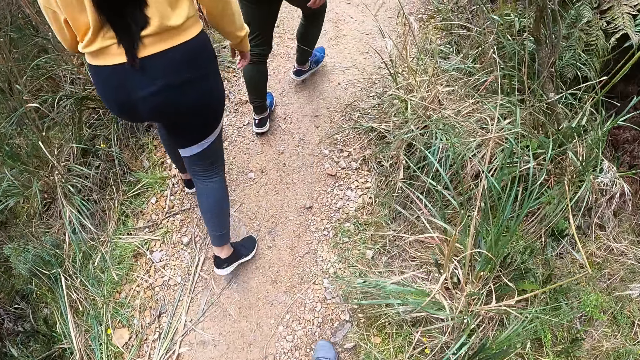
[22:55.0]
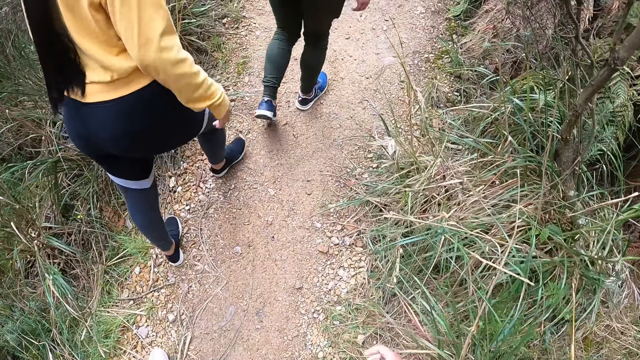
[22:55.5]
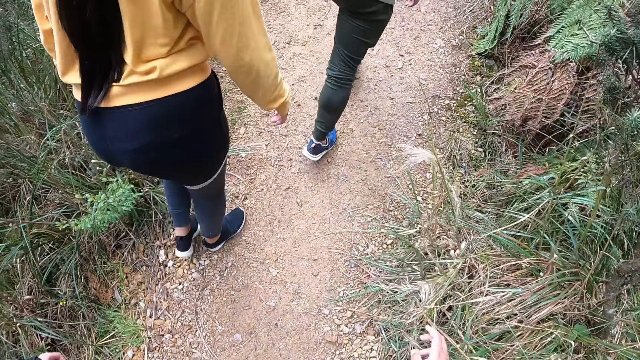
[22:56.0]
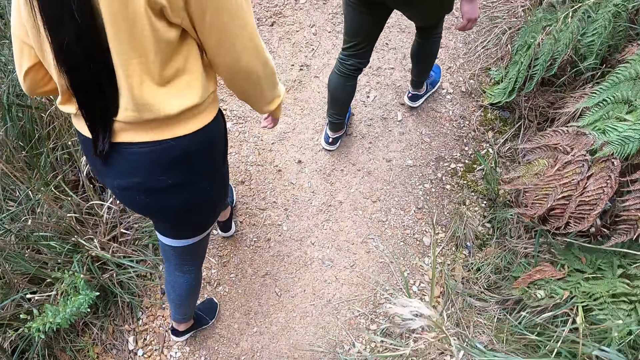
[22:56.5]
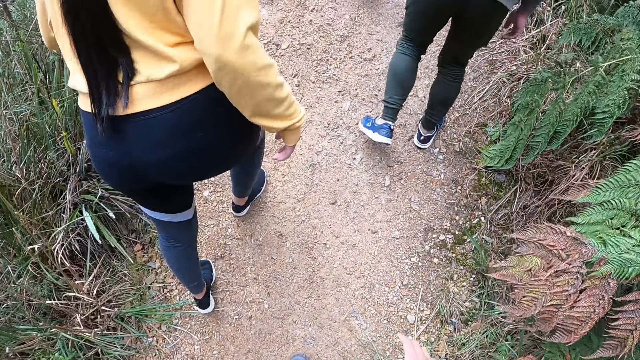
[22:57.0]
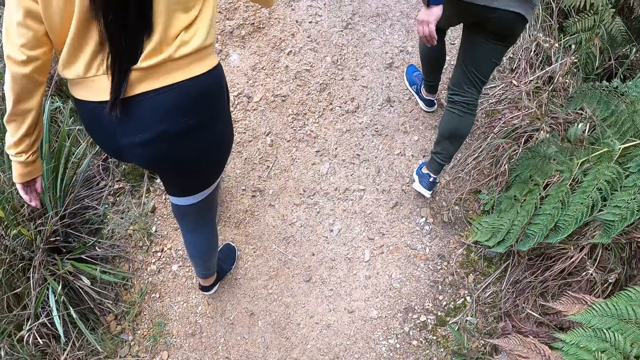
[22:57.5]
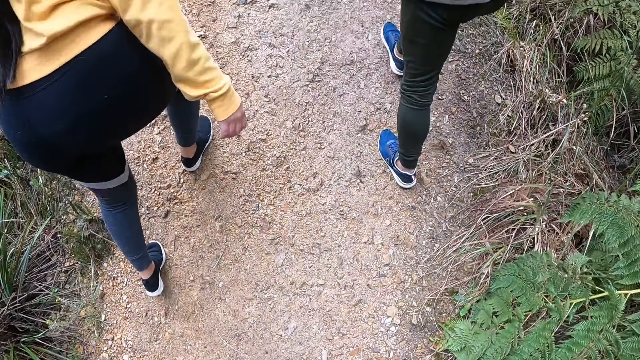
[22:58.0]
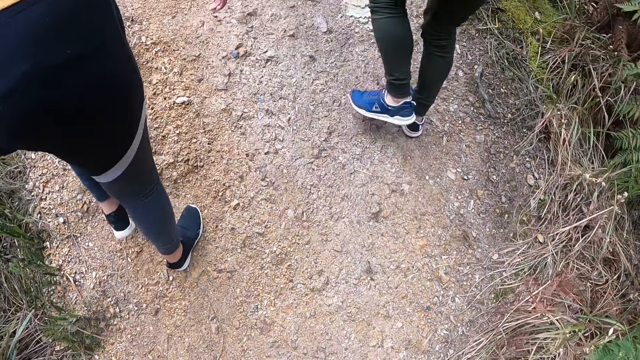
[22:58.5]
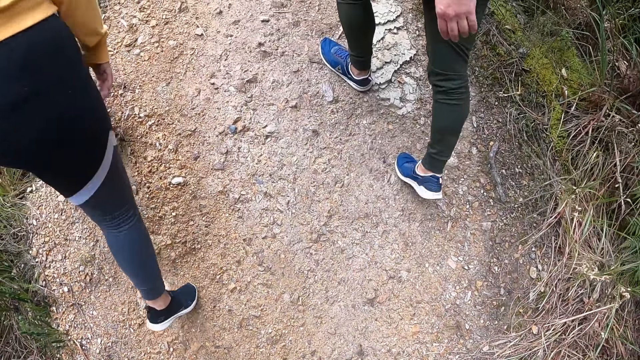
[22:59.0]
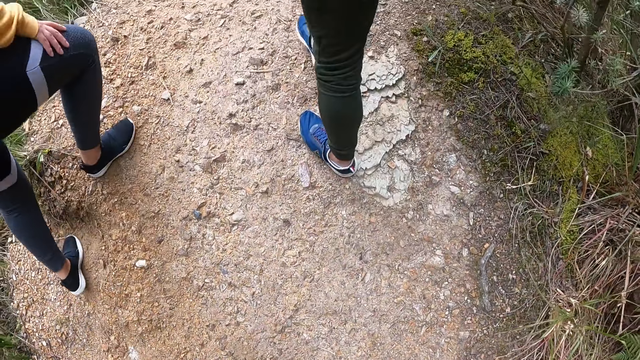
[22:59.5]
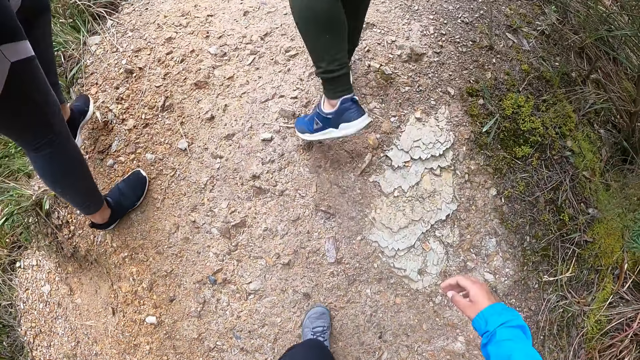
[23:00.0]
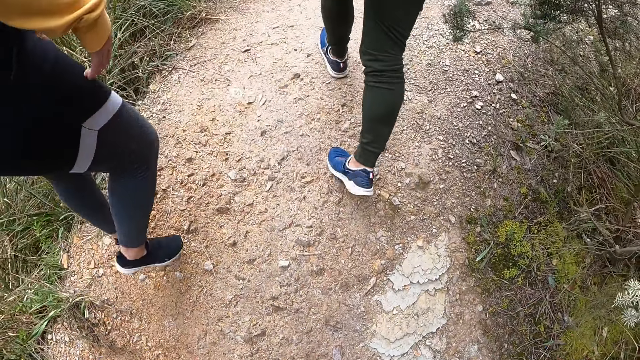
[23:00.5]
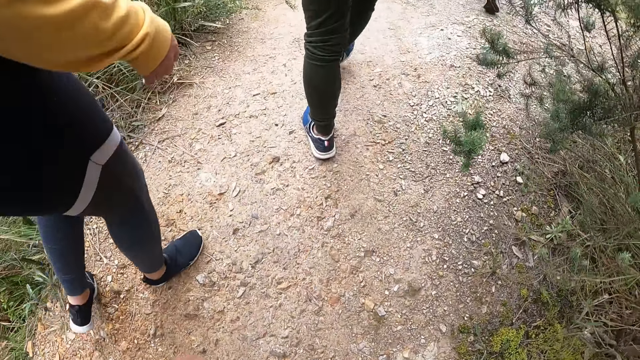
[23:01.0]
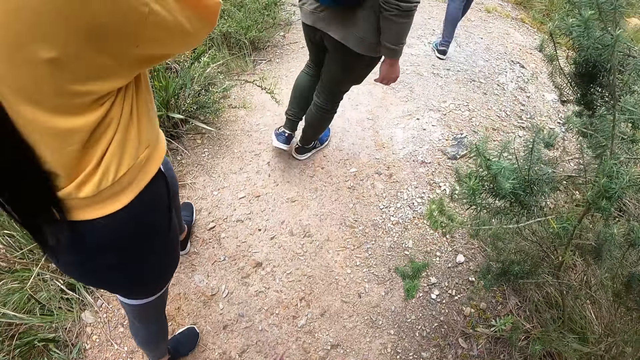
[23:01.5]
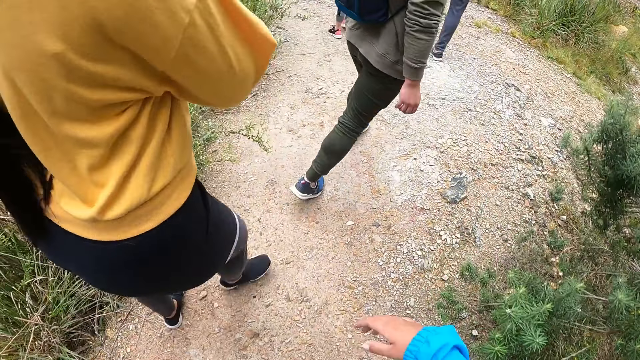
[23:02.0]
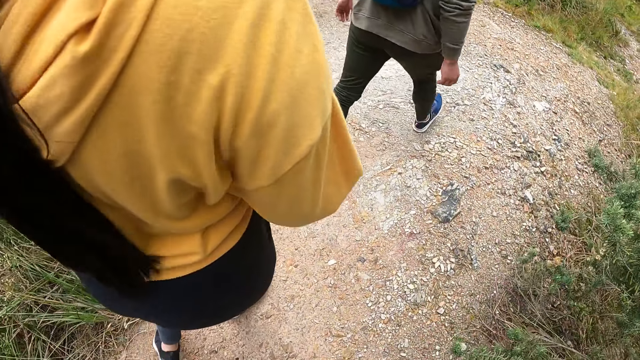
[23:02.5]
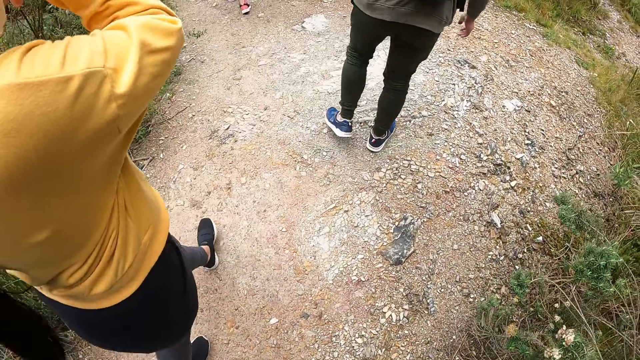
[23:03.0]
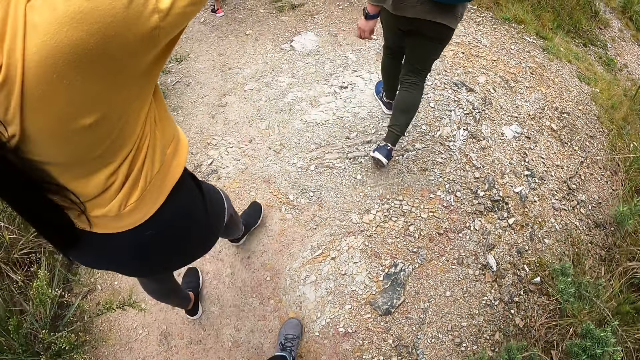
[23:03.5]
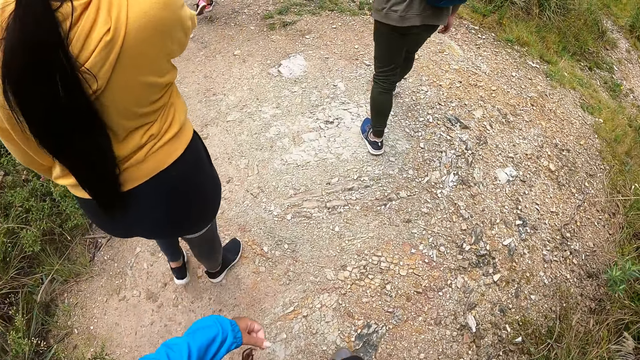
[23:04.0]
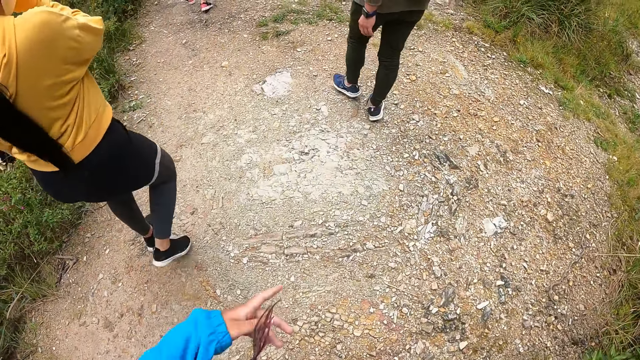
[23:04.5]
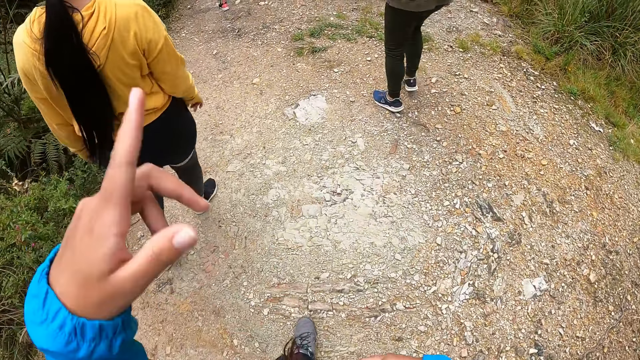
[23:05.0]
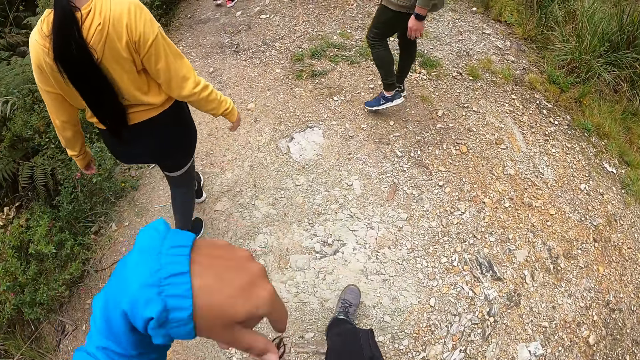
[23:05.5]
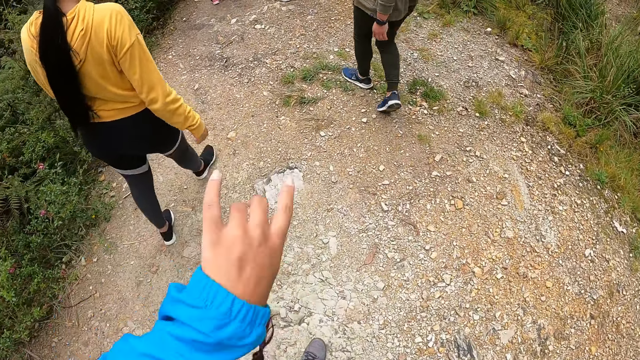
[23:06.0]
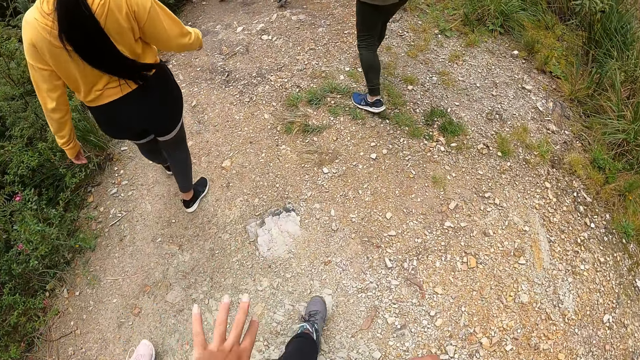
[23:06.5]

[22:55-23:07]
The camera wearer sways the right hand and walks around. They raise the right hand and walk around. They raise the right hand, raise the left hand and rotate the left hand. They interact with a woman, another woman and a man.

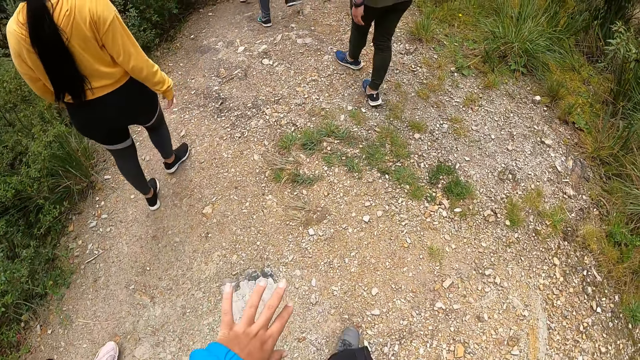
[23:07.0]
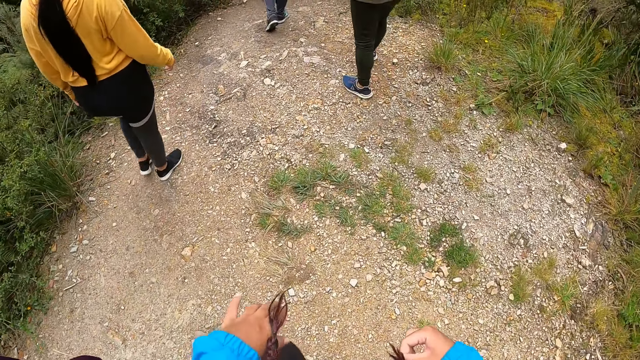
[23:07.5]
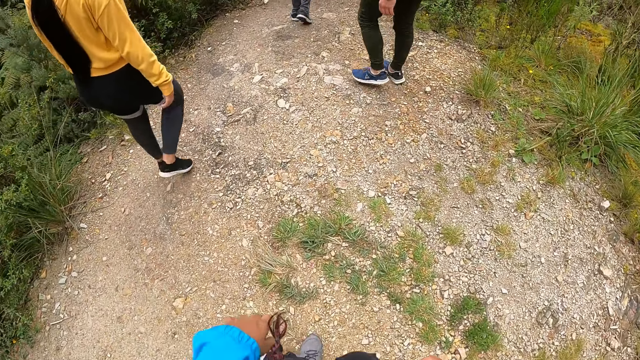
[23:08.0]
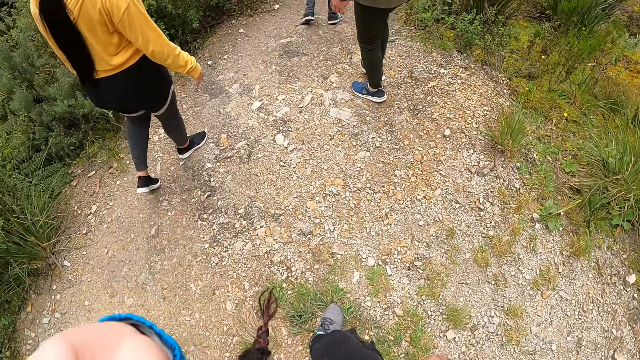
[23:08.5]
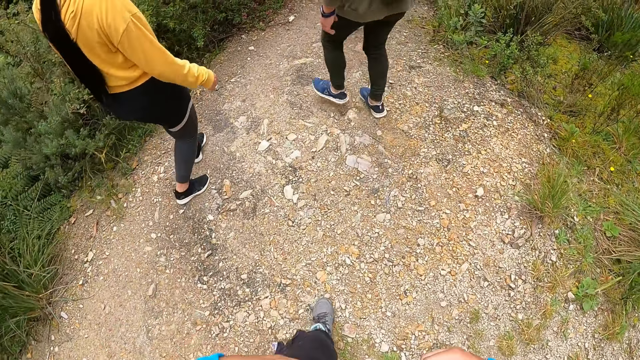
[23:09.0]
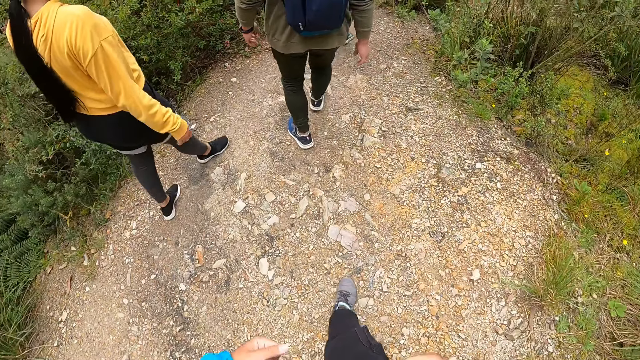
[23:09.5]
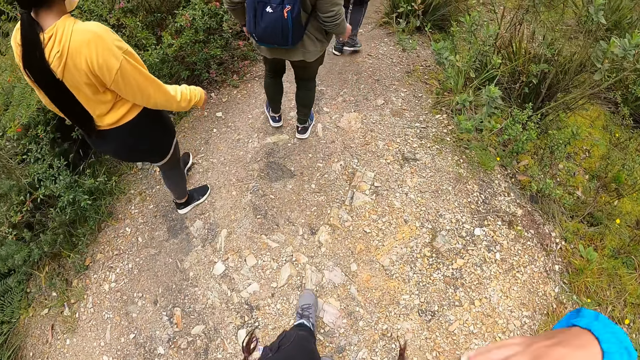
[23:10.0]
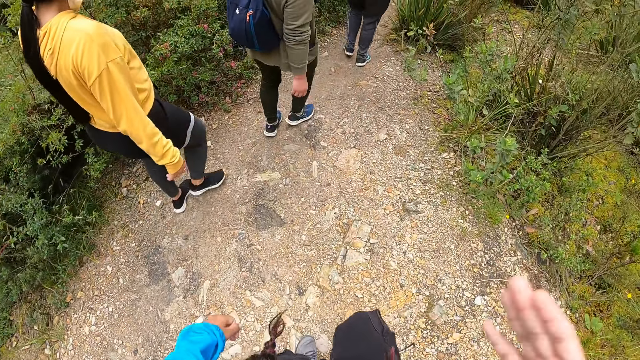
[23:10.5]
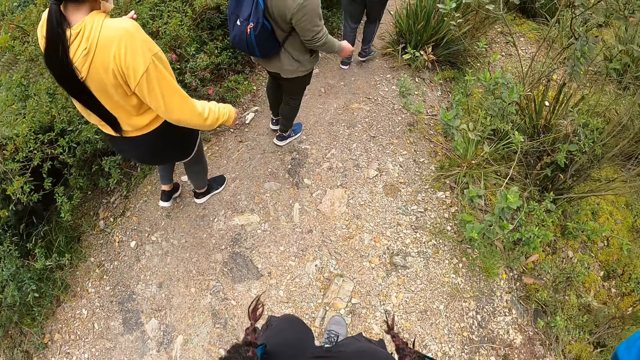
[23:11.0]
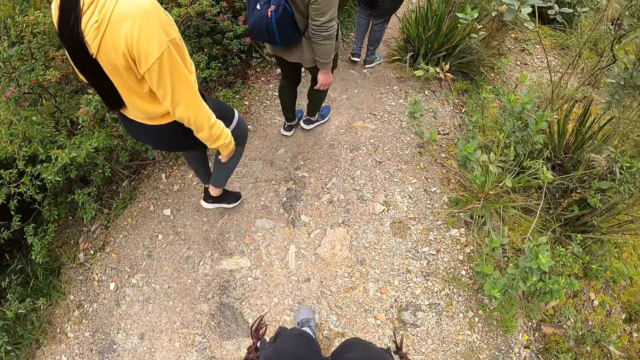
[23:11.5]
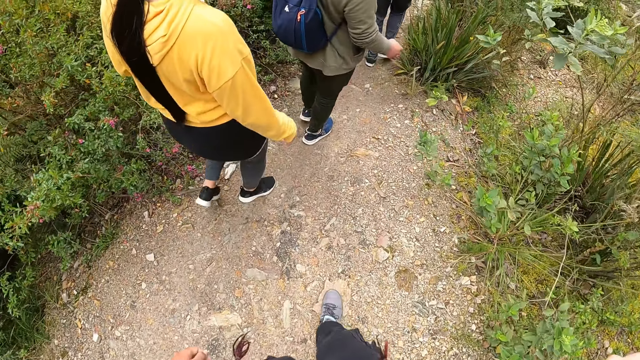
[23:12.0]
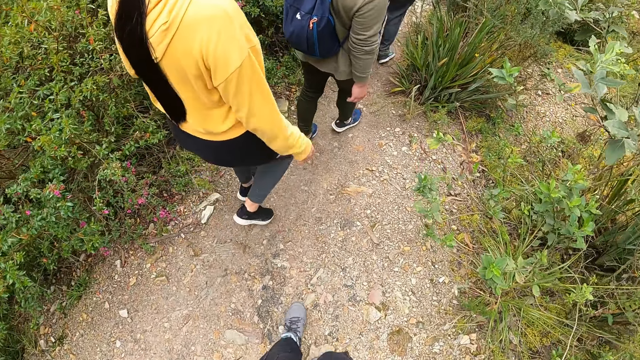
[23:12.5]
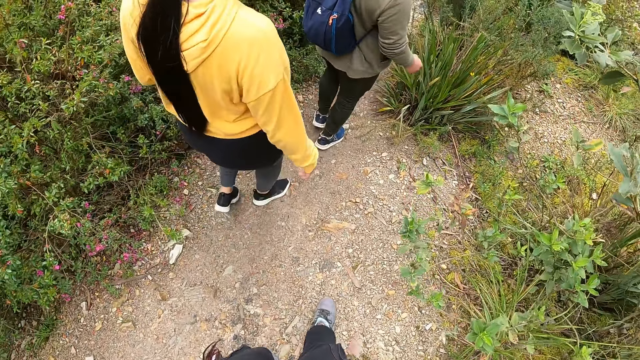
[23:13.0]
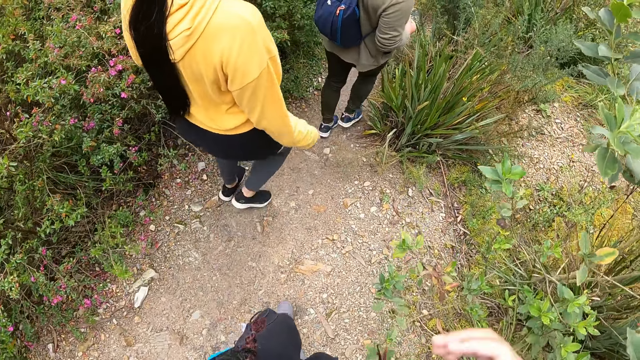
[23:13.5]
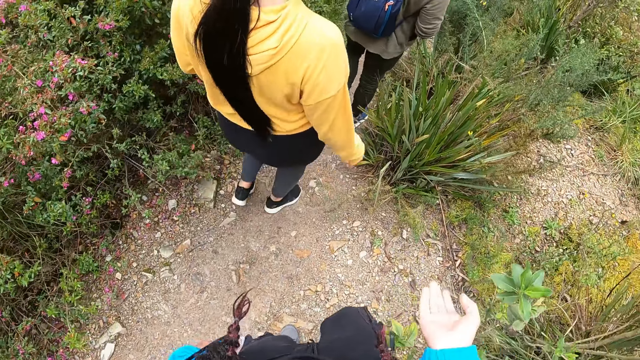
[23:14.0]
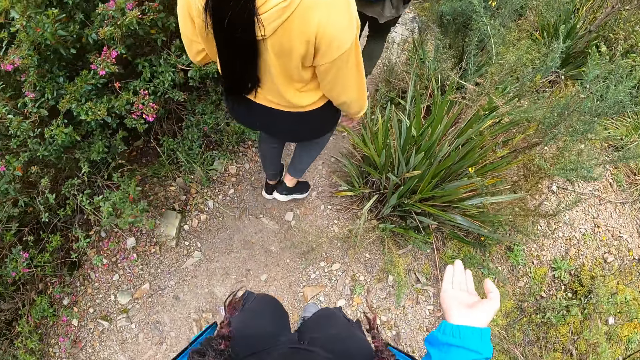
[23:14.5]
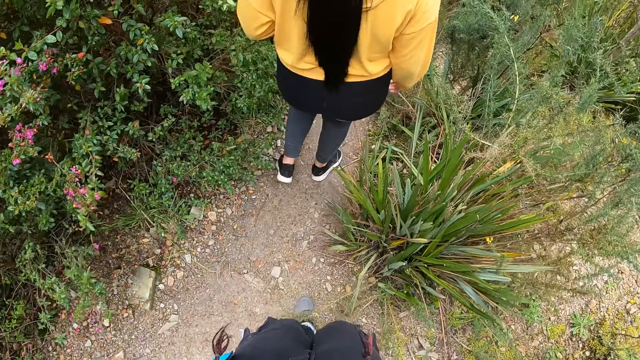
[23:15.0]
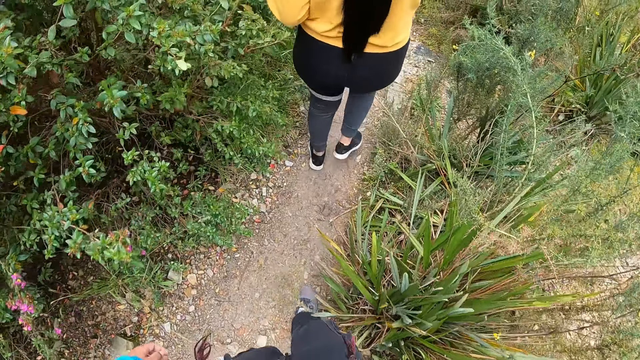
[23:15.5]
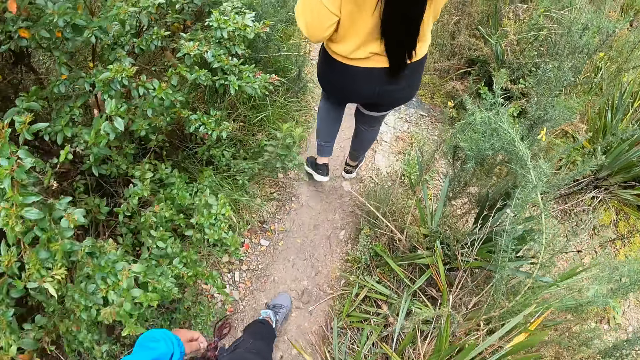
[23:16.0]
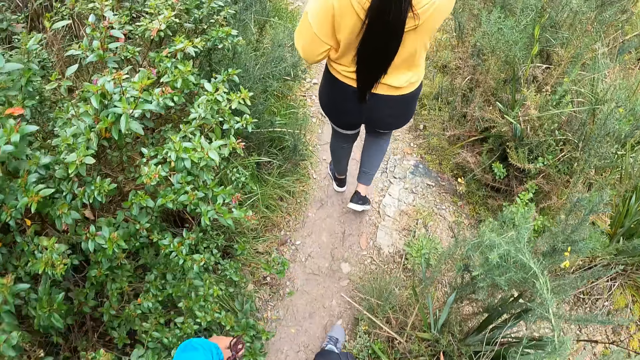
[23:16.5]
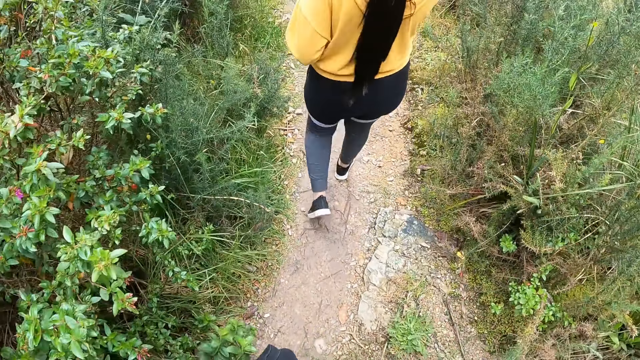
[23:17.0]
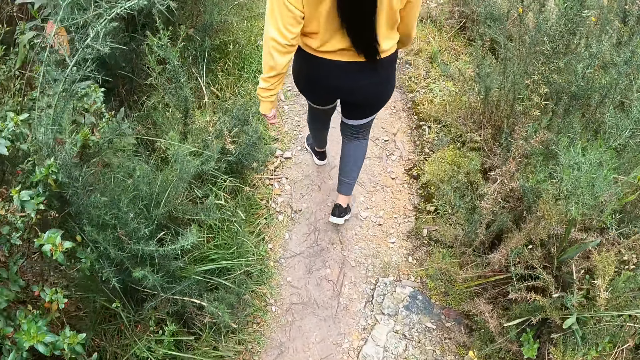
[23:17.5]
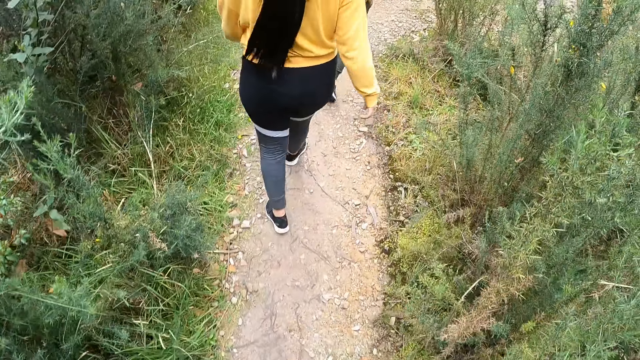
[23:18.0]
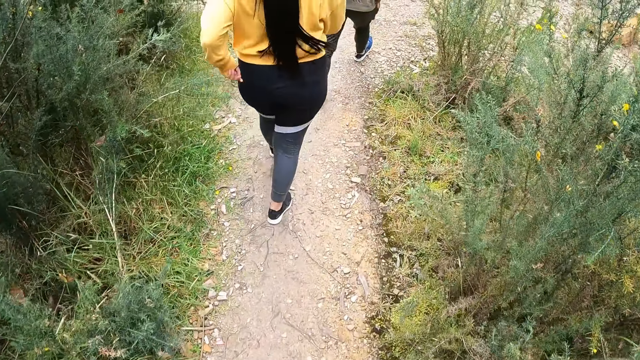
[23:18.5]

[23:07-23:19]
The camera wearer sways the left hand. They rotate the right hand. They point with the right hand. They walk around.
